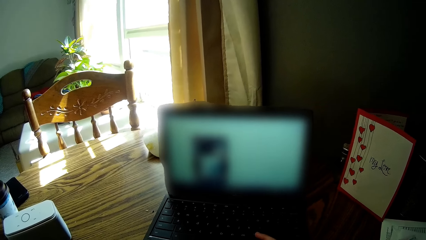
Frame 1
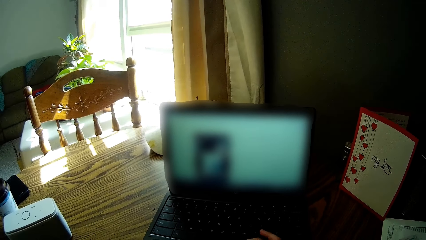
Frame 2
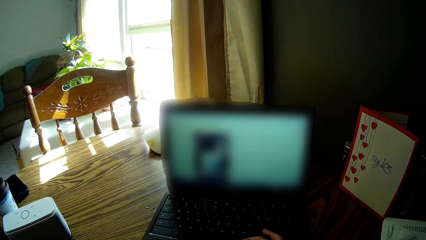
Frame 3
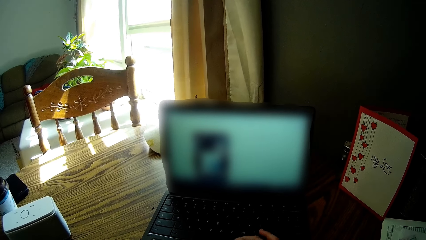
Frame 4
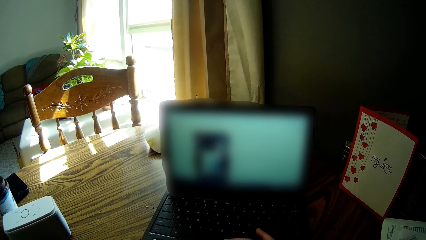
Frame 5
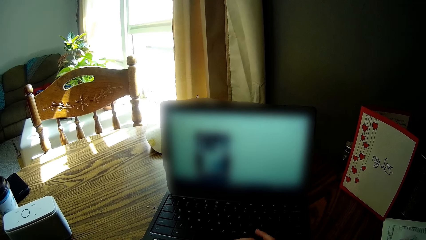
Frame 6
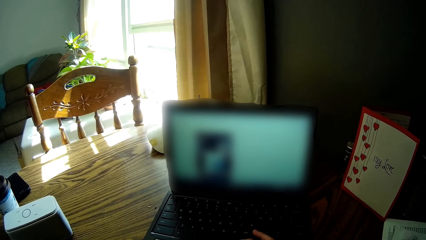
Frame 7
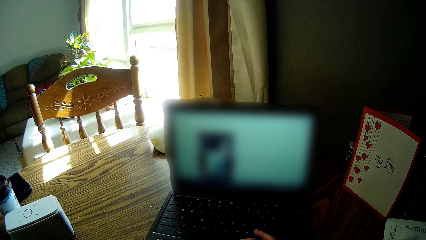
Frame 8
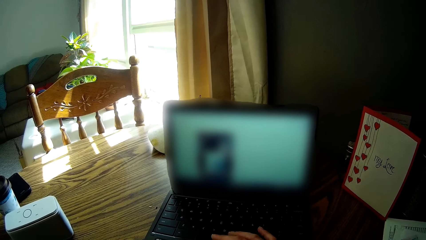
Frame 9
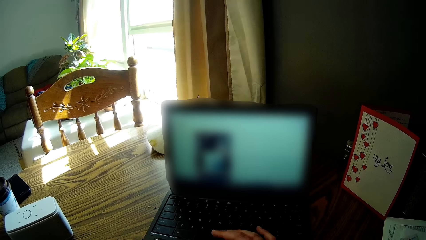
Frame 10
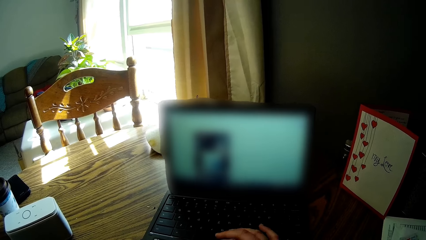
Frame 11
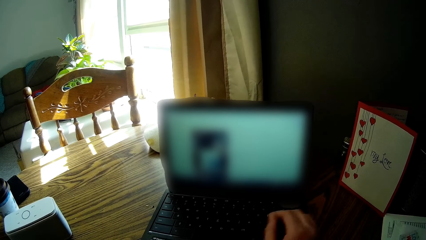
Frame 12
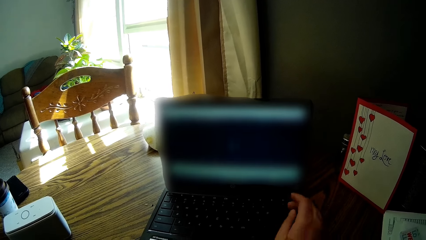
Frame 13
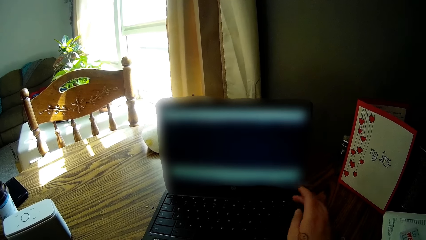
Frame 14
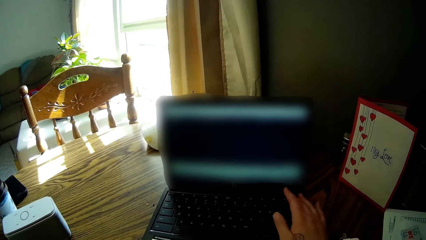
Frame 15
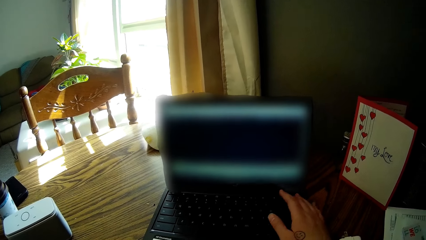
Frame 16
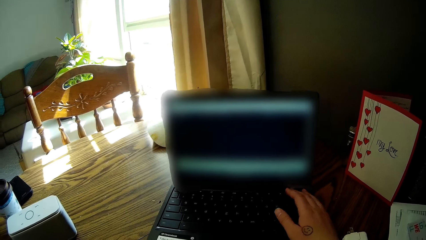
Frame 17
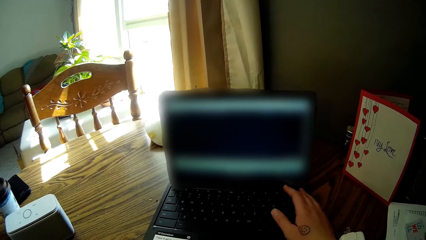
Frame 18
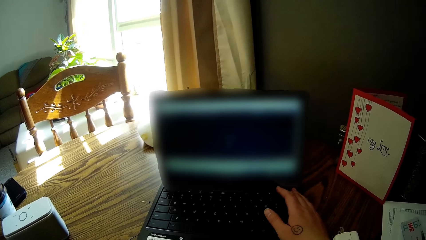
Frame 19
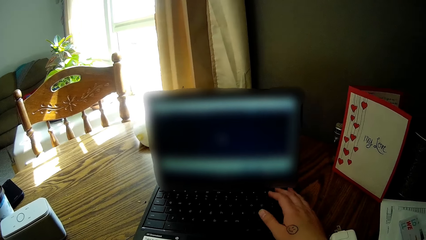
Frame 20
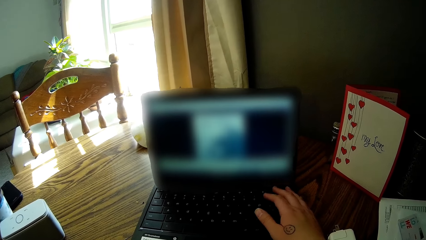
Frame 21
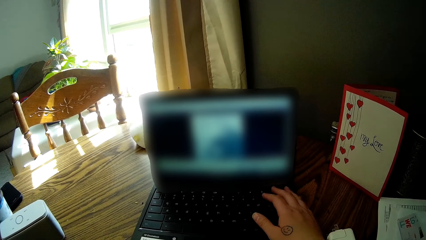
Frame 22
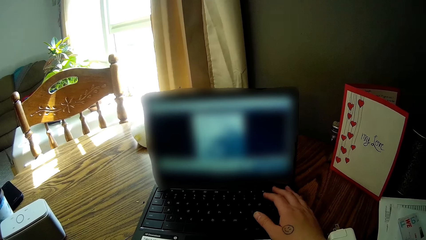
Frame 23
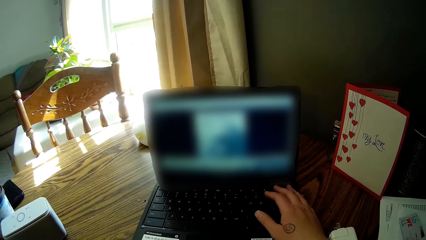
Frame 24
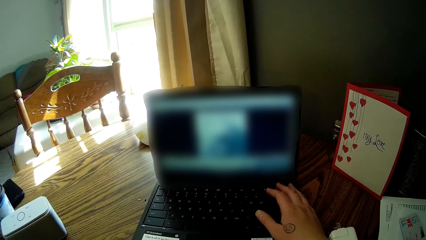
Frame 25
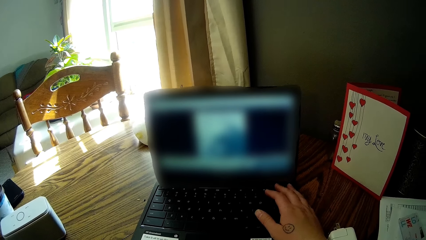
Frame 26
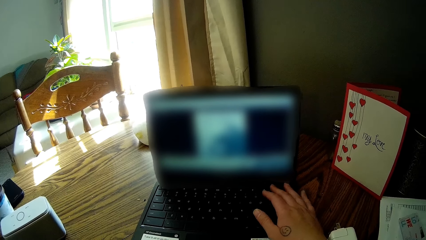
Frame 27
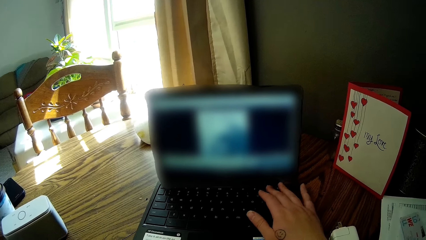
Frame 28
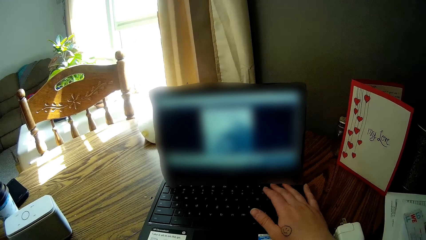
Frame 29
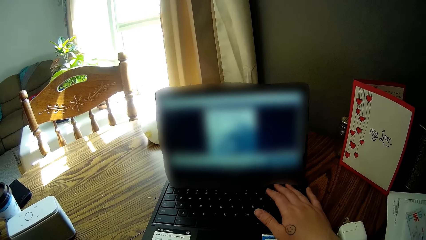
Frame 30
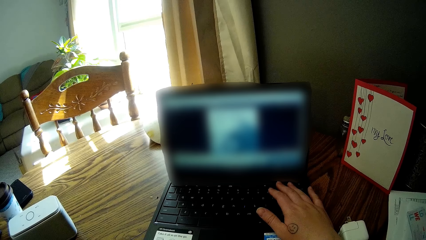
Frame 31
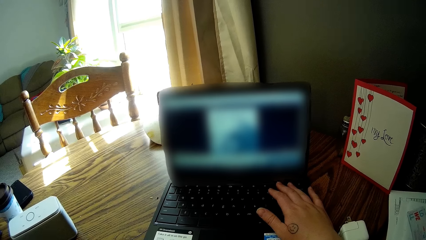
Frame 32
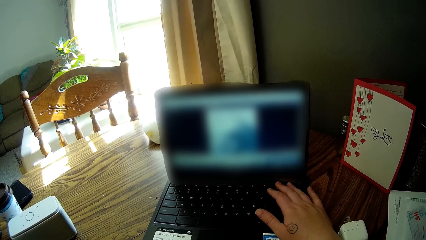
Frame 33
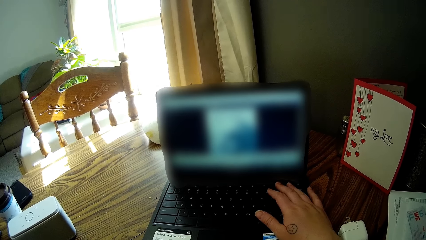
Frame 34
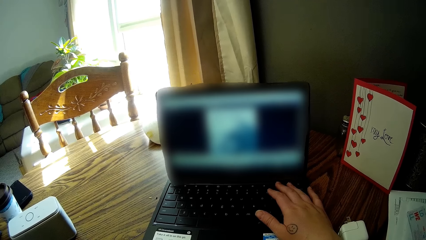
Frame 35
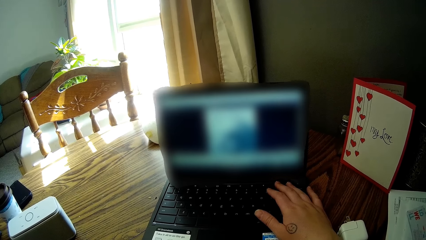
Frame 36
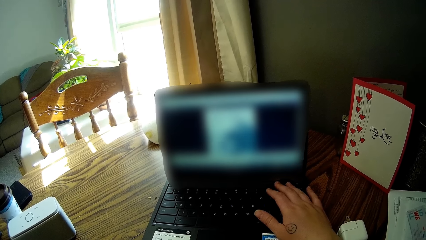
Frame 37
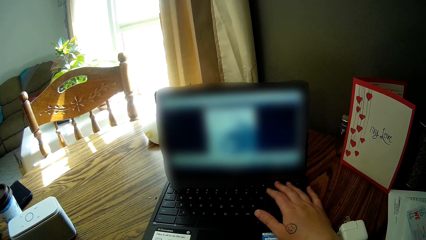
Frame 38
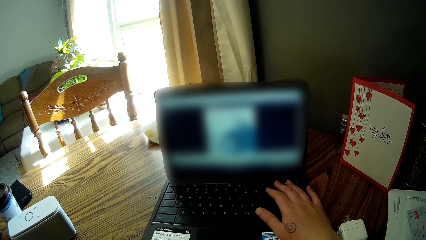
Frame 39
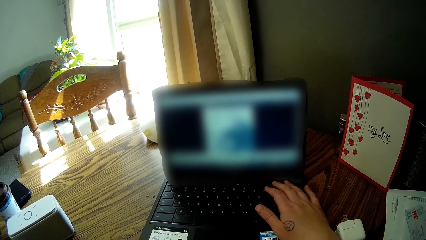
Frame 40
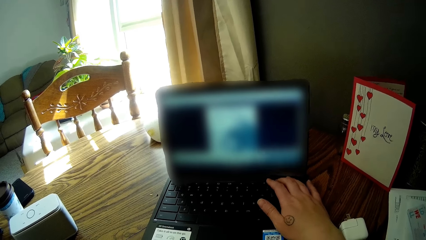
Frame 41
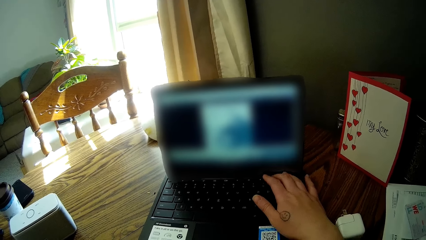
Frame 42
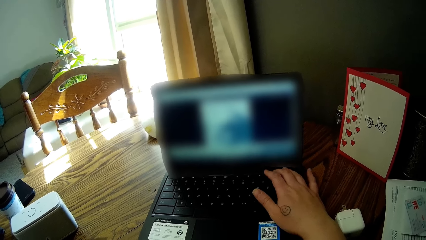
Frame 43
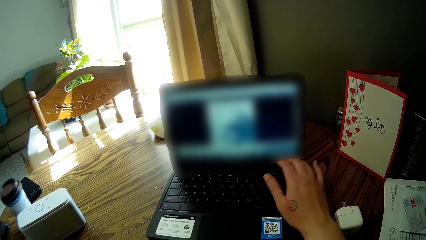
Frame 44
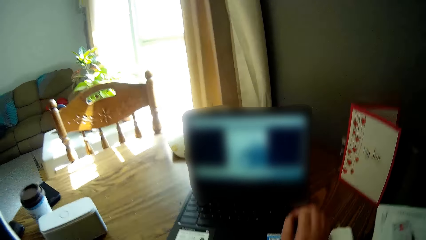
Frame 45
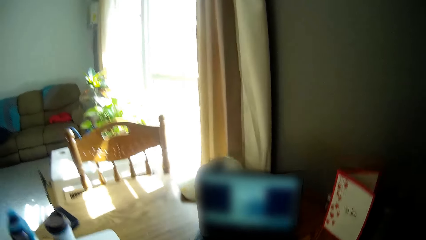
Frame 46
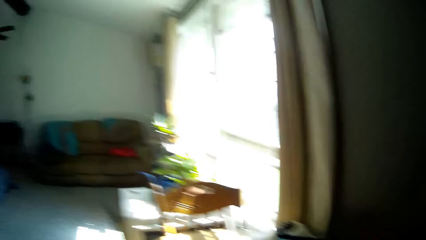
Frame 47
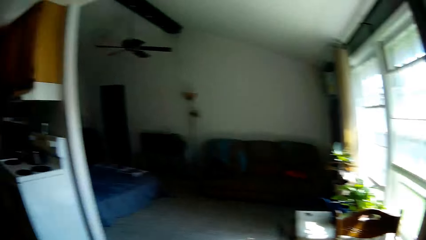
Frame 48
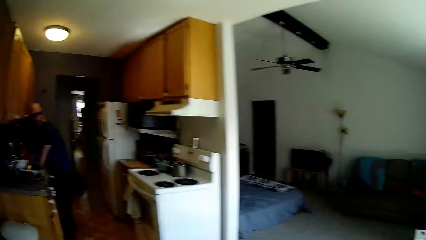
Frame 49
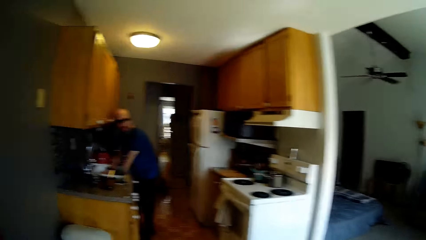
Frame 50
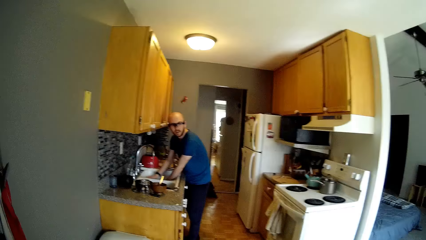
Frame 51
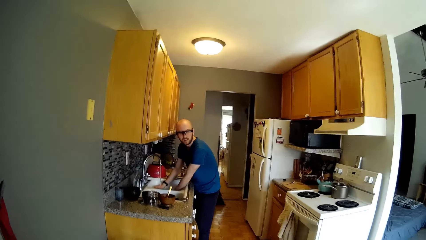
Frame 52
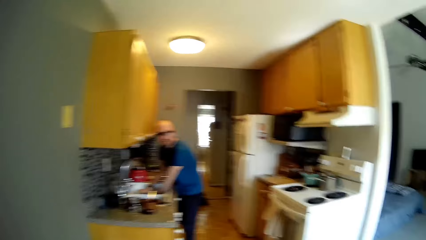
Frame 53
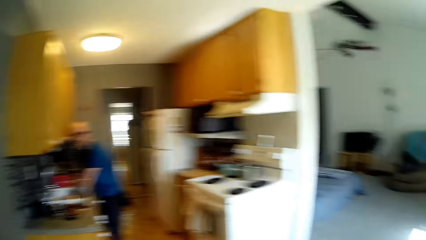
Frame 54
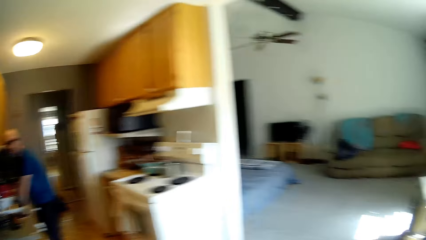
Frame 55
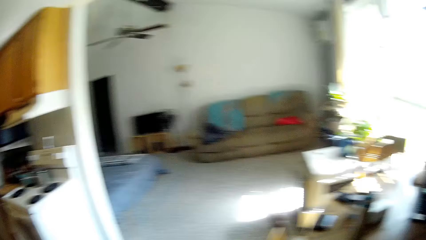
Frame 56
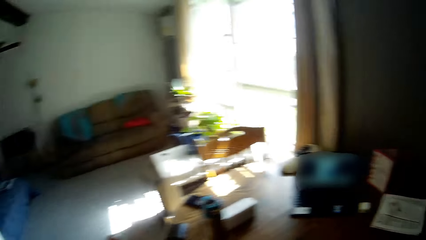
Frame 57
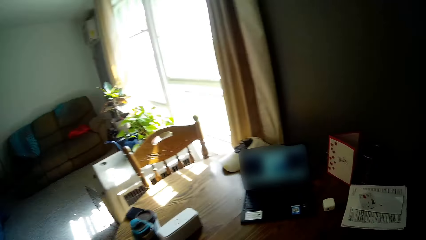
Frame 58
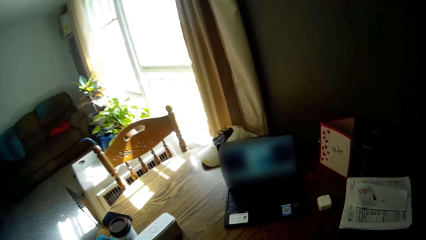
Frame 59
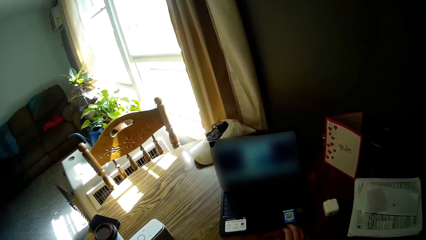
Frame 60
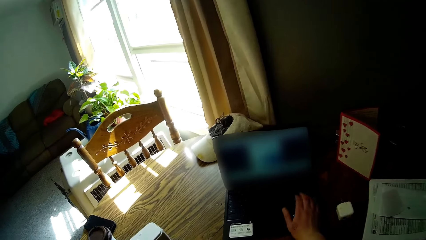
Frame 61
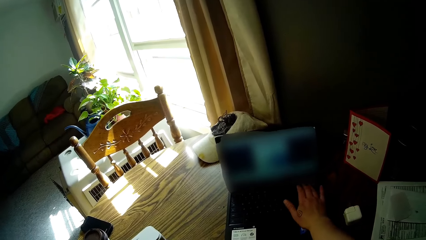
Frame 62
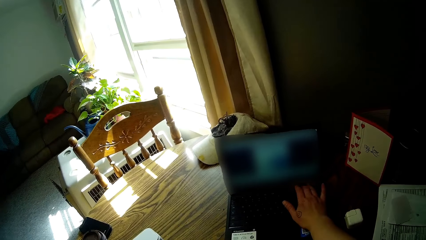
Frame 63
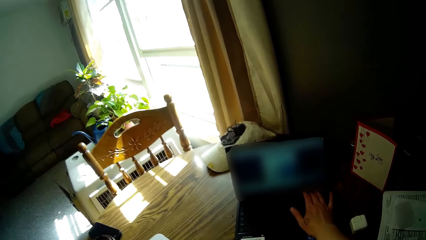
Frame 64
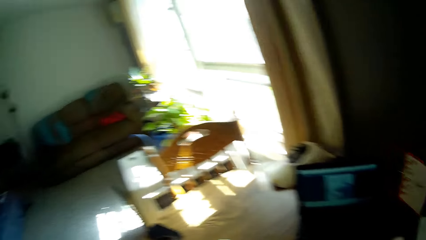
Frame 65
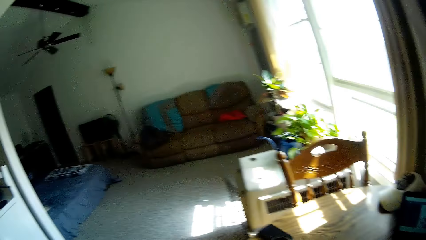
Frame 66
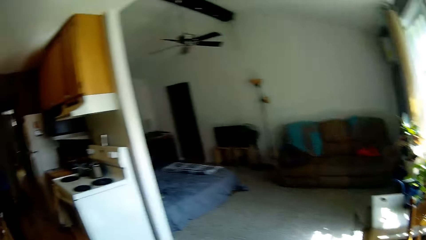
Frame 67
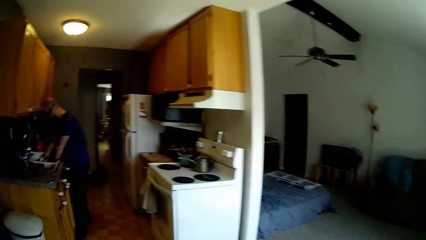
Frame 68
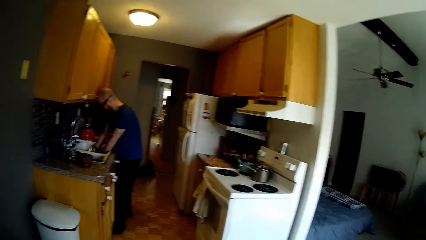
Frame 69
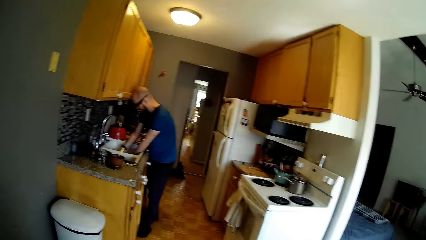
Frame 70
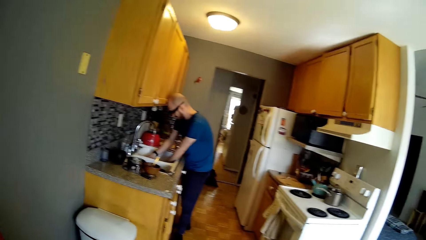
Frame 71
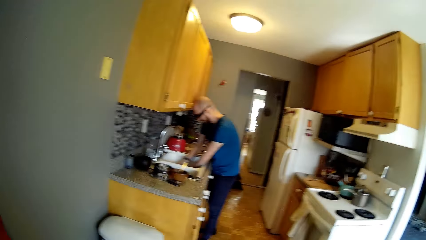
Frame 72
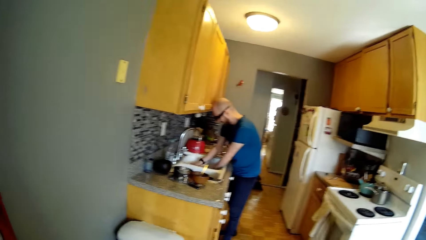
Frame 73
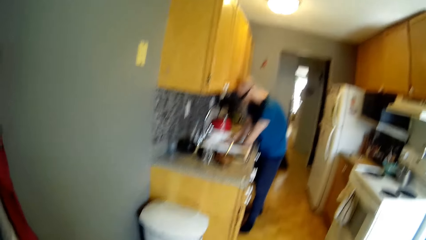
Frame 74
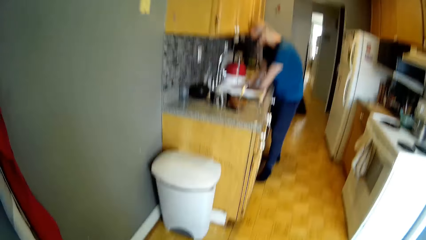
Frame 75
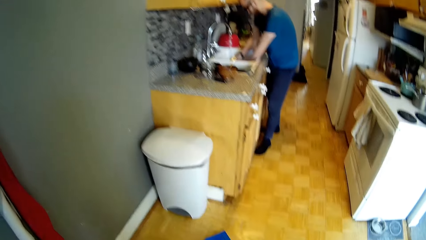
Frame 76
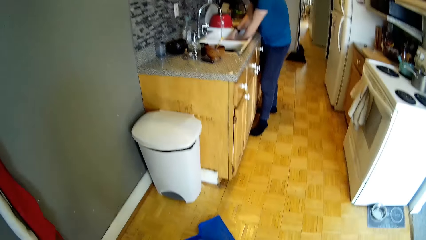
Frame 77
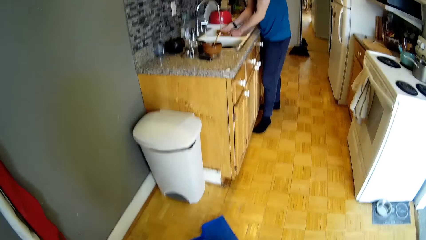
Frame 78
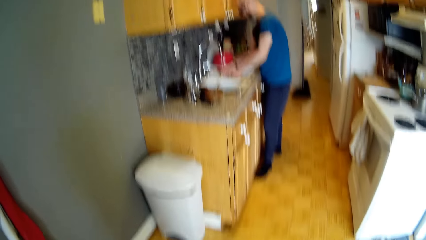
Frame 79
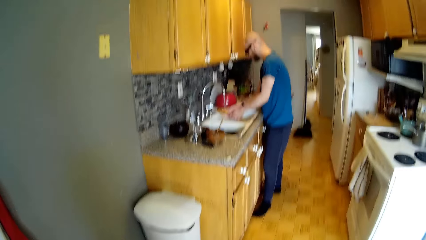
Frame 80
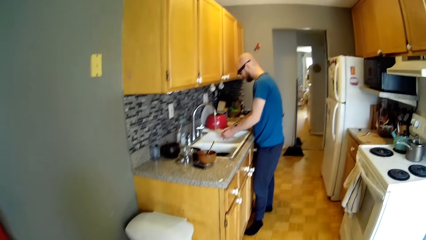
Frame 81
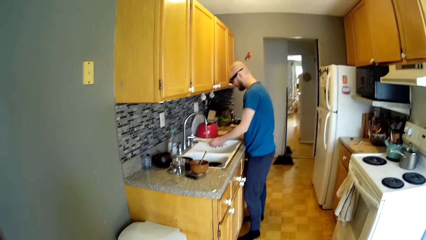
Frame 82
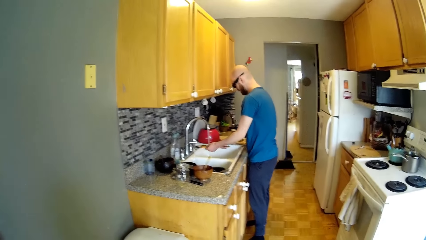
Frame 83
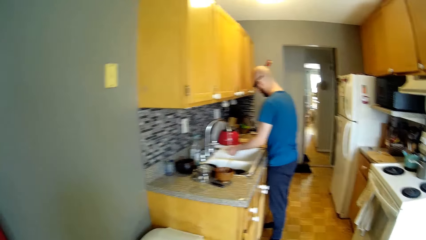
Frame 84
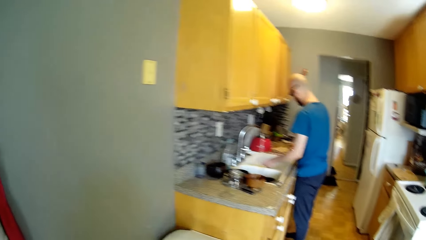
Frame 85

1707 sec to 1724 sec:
The camera wearer operates the laptop with one hand. She faces away from the laptop and interacts with the man. She operates the laptop with her right hand. She looks around the room. The man cleans a cooking stick in the sink.
